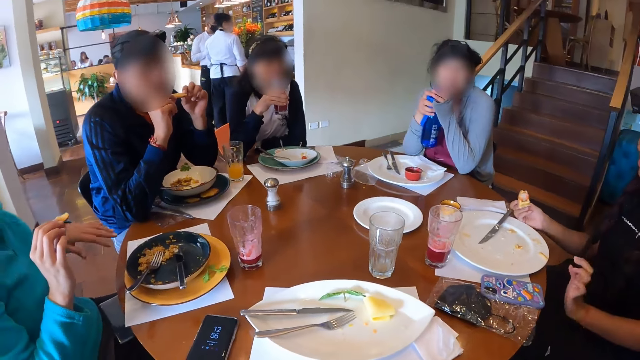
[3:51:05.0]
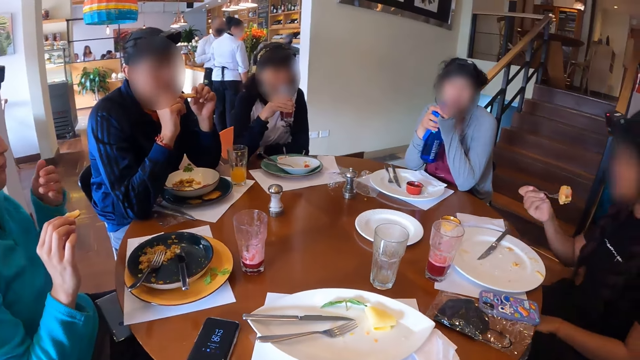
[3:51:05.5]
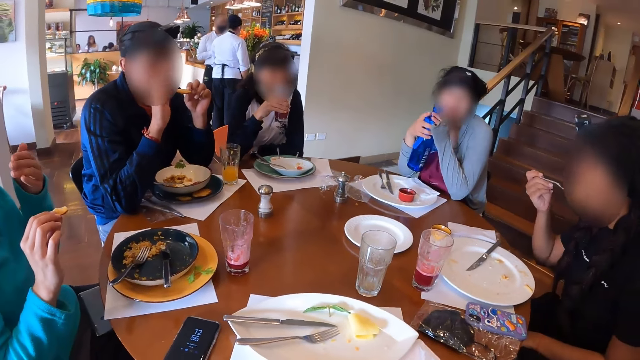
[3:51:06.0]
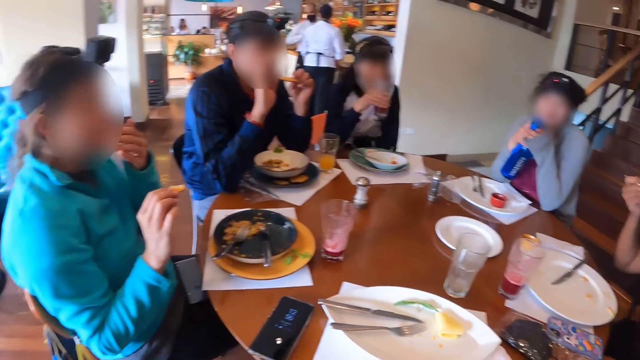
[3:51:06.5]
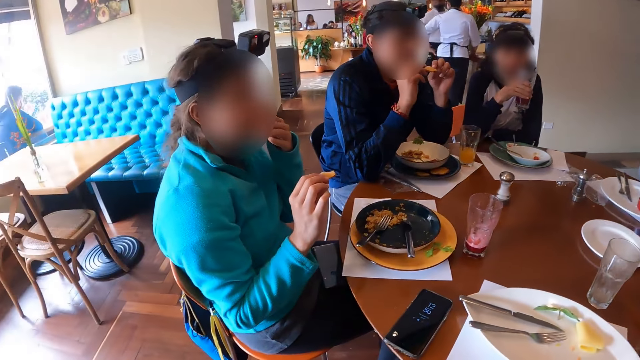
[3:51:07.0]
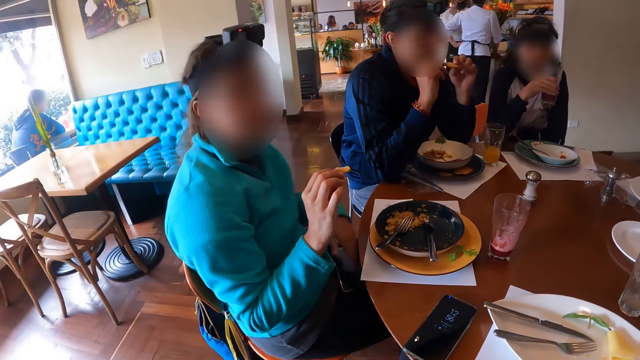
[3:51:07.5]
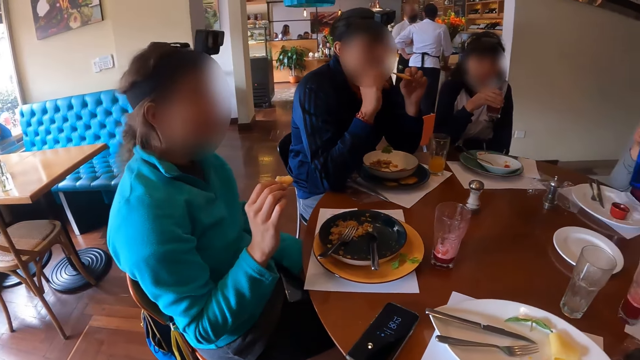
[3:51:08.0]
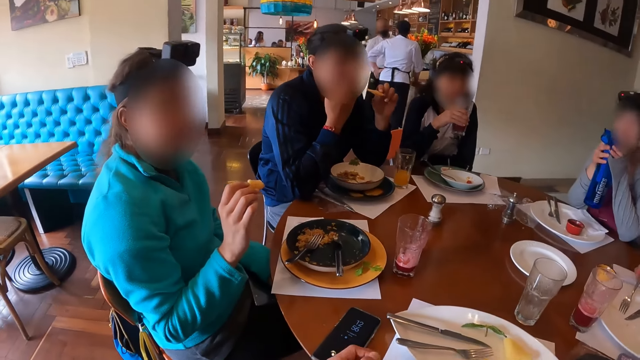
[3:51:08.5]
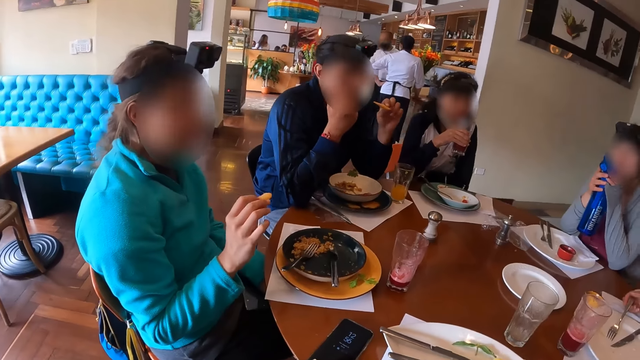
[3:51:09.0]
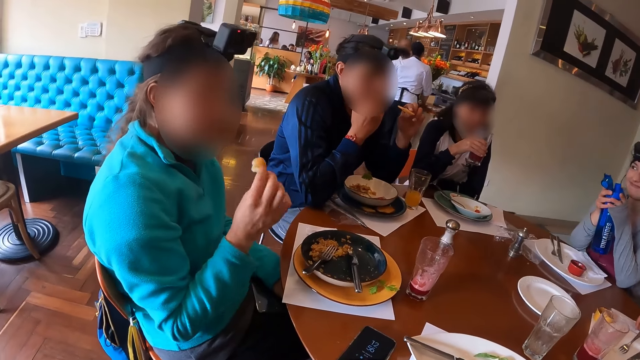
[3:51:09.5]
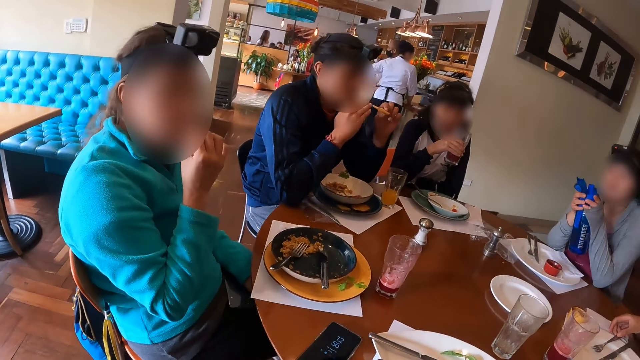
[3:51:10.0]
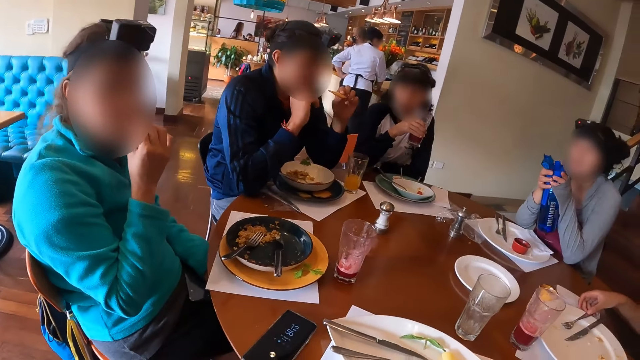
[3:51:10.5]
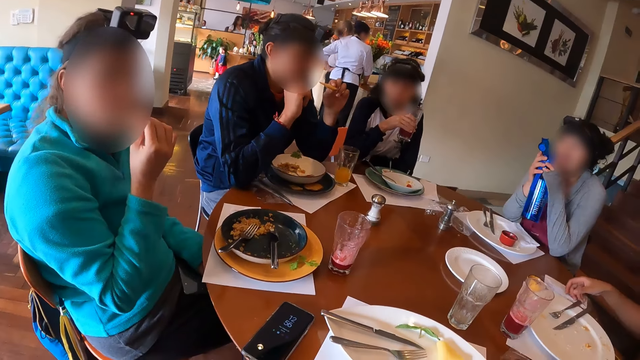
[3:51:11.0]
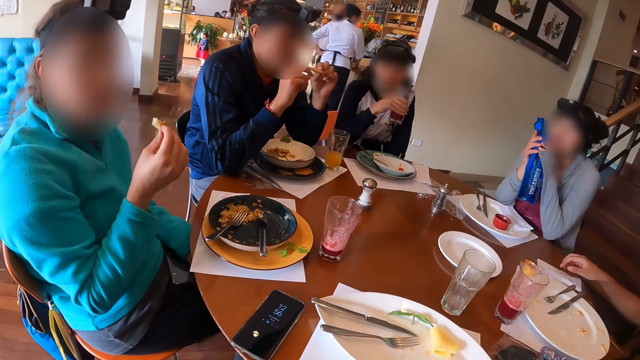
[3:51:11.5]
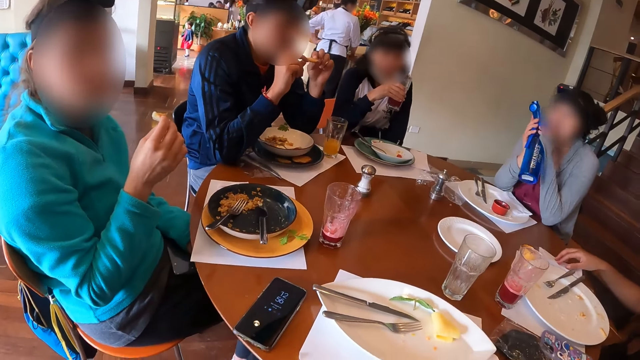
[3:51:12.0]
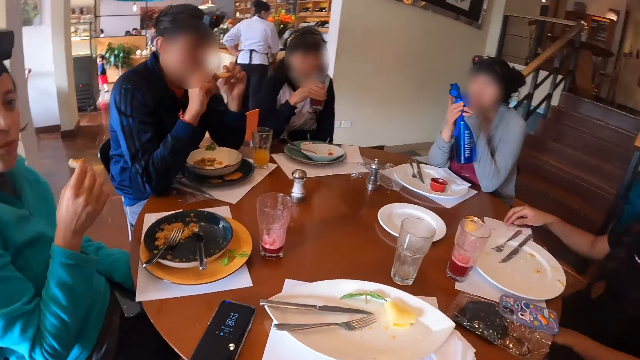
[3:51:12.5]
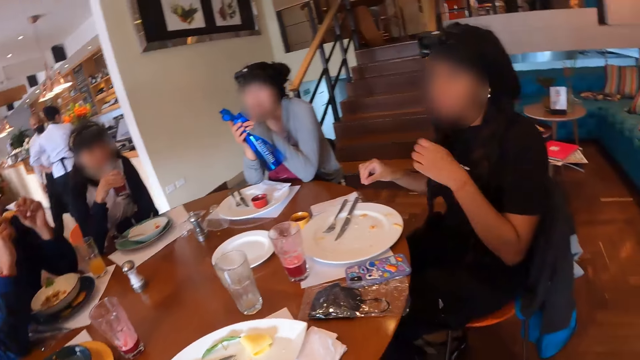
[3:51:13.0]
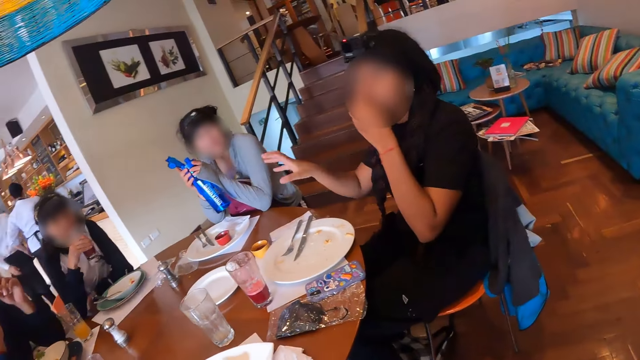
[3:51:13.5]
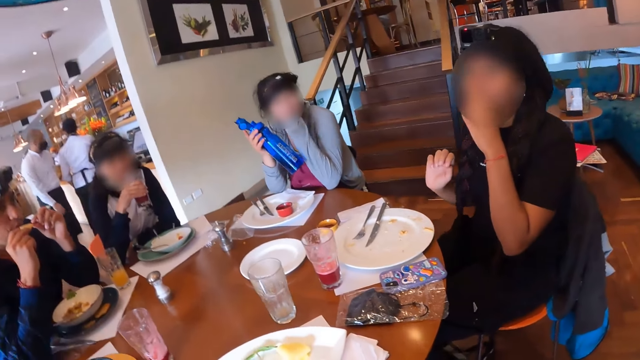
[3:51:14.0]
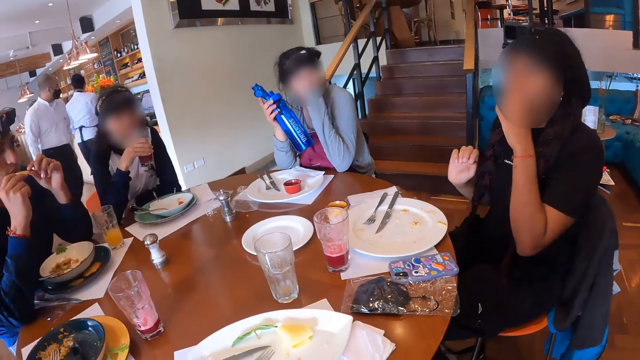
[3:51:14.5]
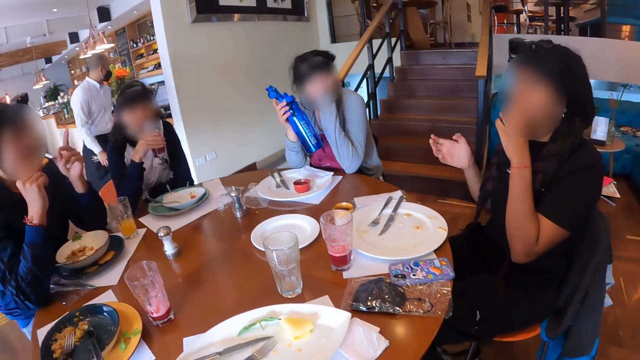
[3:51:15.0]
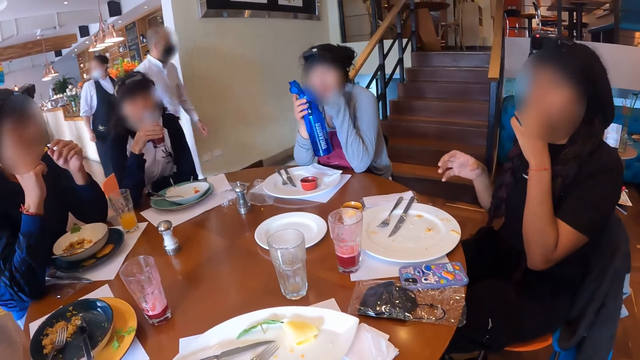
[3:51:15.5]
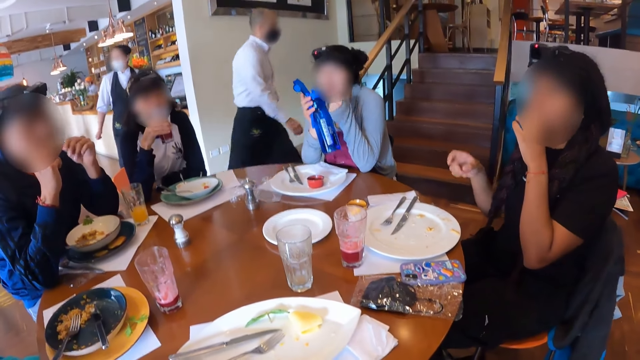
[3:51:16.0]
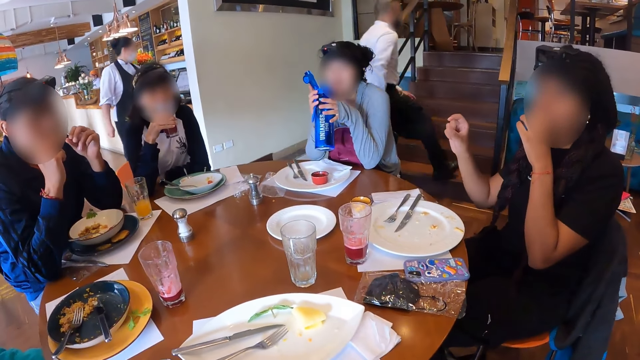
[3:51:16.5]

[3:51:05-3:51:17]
A woman eats the chilaquiles with the fork in her right hand. Another woman eats the taco in her right hand. The first woman drops the fork in the plate with her right hand and adjusts a tissue paper on the table with her right hand.

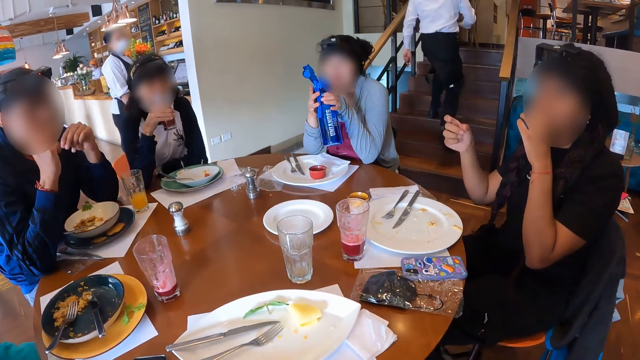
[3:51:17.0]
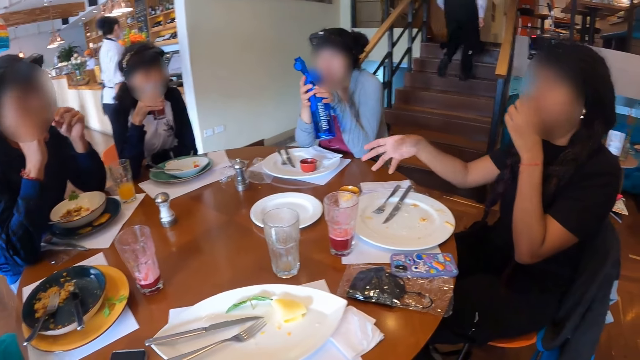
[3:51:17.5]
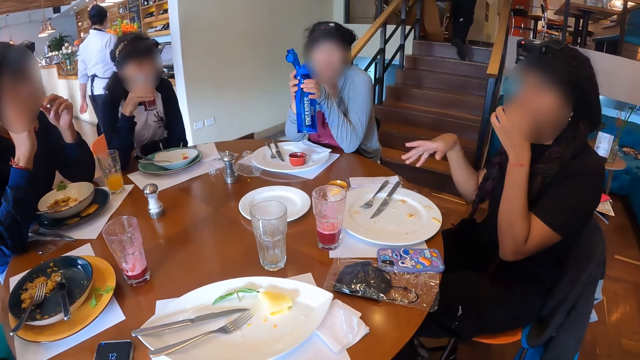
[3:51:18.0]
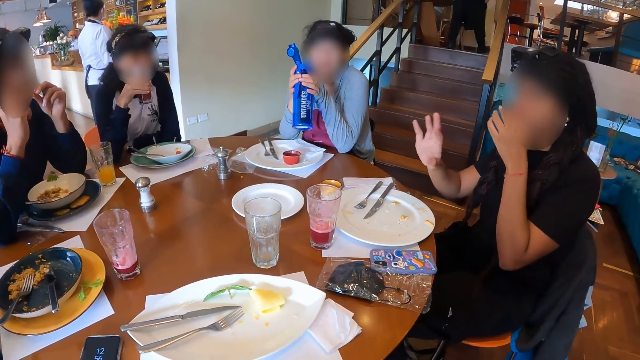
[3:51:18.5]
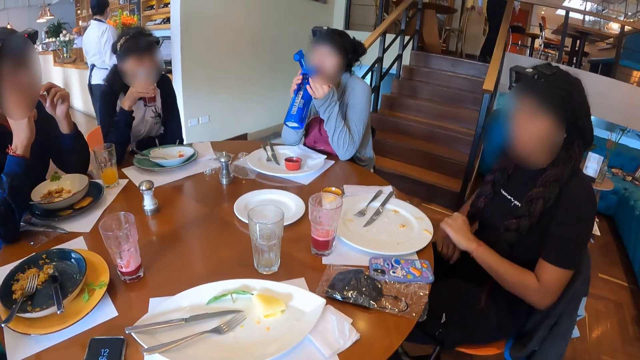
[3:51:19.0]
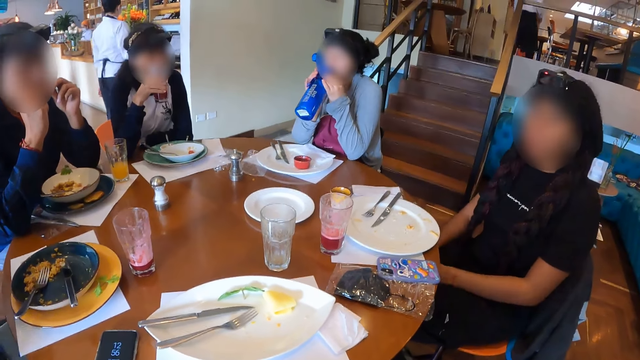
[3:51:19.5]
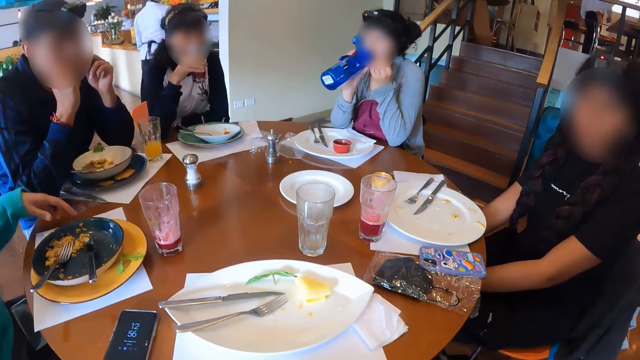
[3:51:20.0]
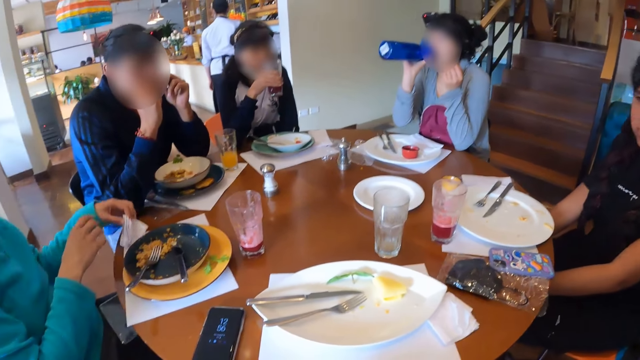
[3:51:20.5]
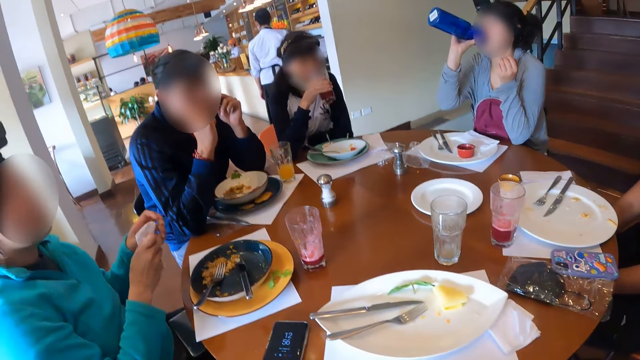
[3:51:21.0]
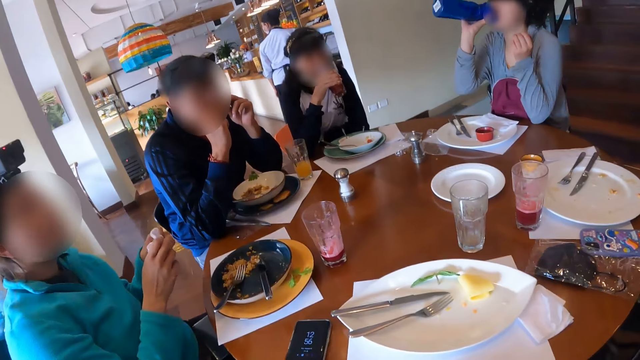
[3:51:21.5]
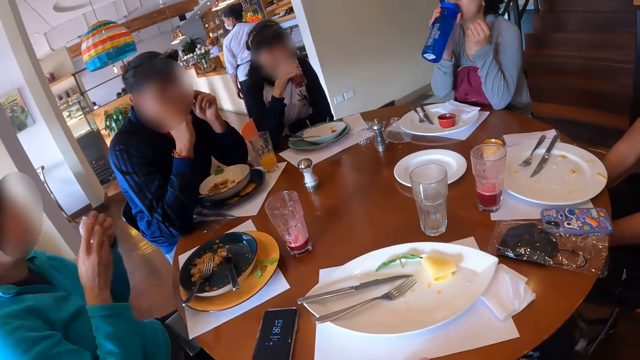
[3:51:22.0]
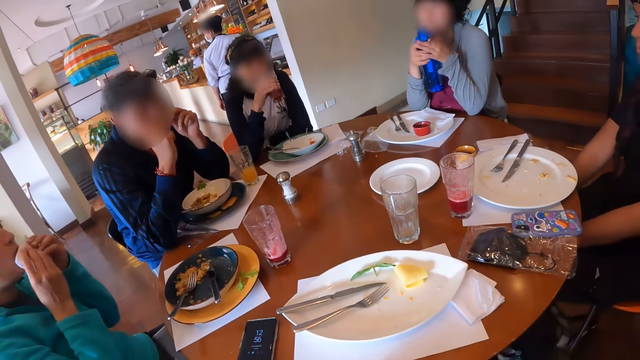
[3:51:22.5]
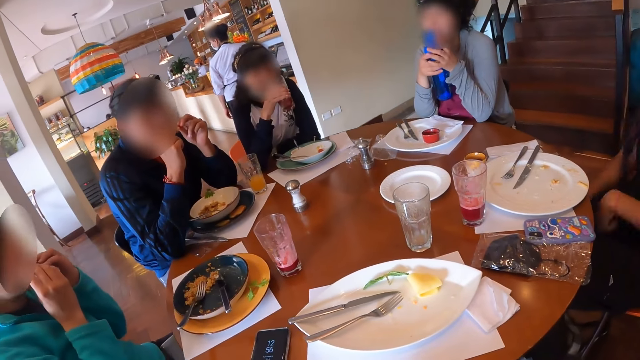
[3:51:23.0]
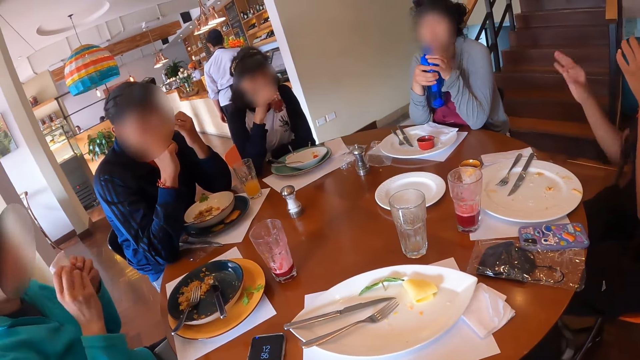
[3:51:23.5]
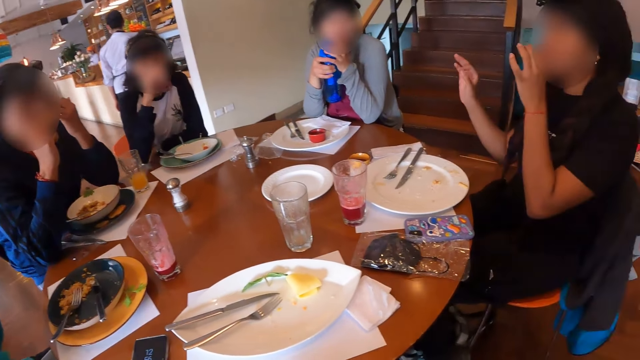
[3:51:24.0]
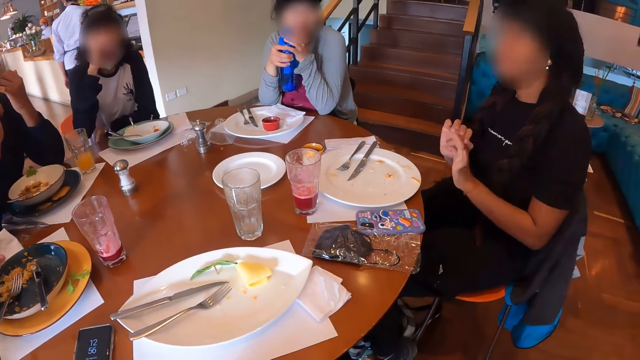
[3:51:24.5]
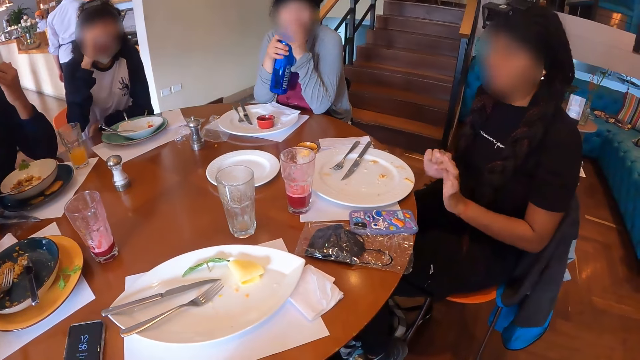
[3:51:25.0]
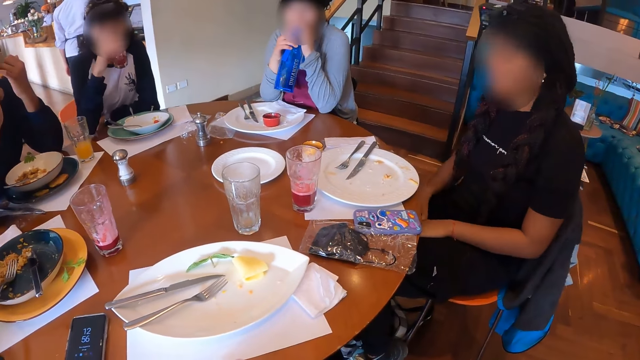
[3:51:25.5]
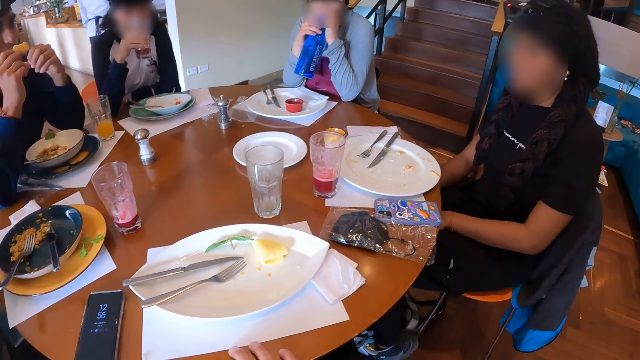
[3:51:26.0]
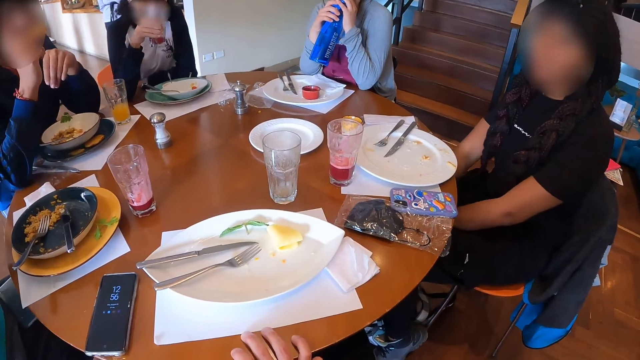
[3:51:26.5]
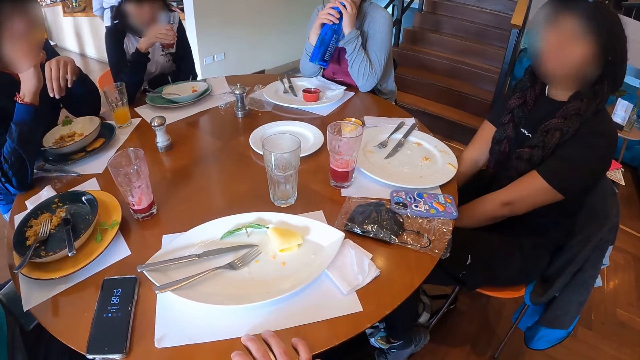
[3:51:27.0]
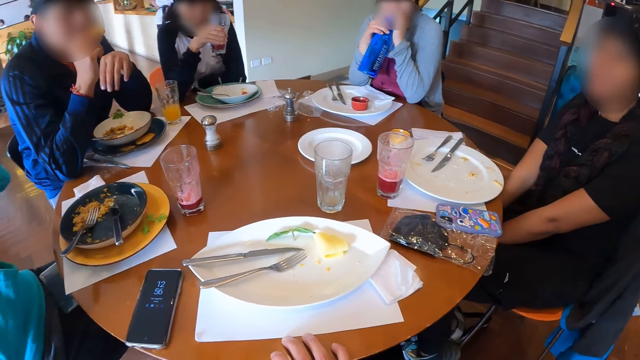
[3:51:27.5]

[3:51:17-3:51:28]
A woman drinks water from the water bottle in her right hand. Another woman picks up the tissue paper on the table with her left hand. The woman cleans her hands with the tissue paper. The second woman cleans her mouth with the tissue paper in her hands. A third woman drinks juice from the glass cup of juice in her right hand. The second woman drops the tissue paper on the table with her left hand.
